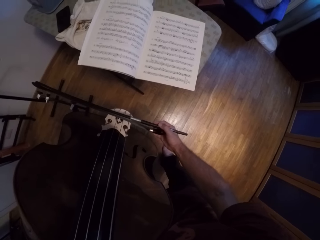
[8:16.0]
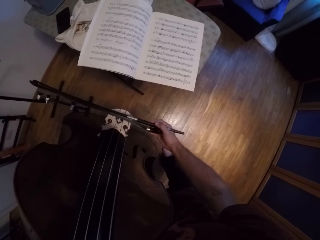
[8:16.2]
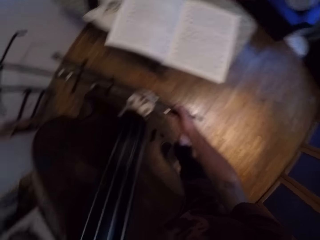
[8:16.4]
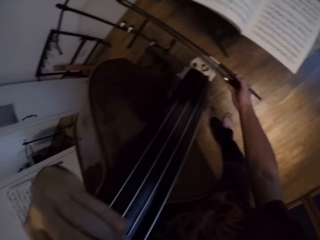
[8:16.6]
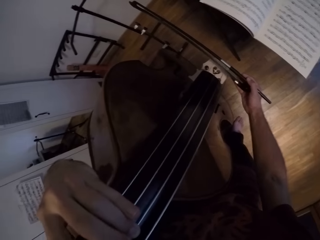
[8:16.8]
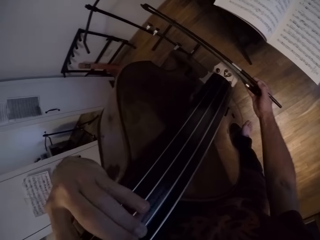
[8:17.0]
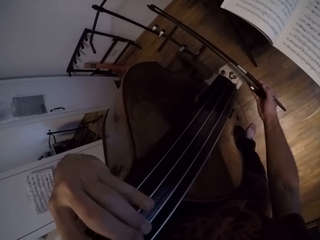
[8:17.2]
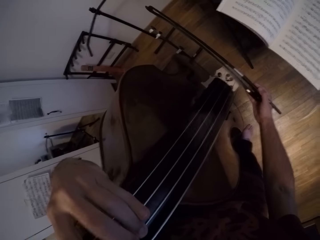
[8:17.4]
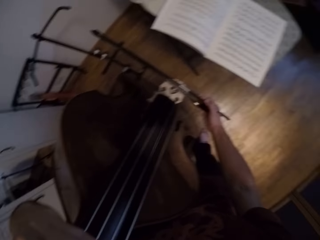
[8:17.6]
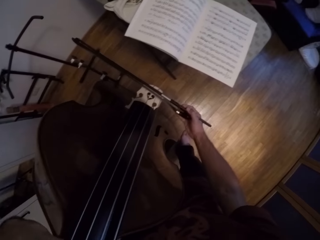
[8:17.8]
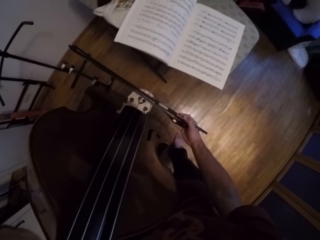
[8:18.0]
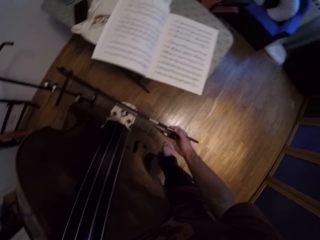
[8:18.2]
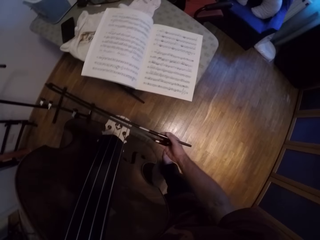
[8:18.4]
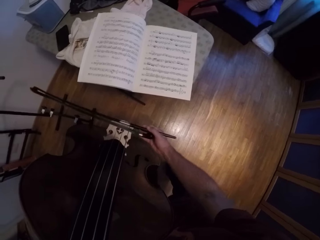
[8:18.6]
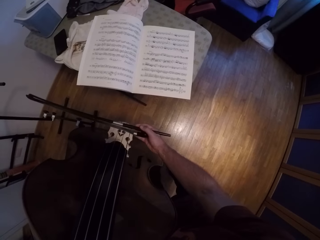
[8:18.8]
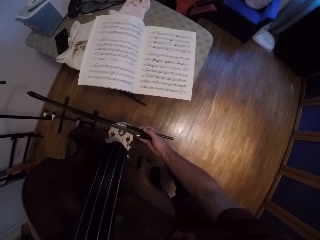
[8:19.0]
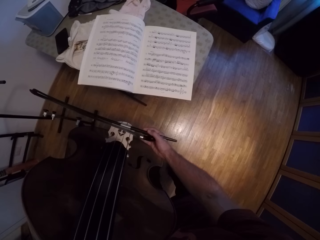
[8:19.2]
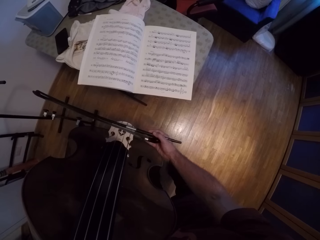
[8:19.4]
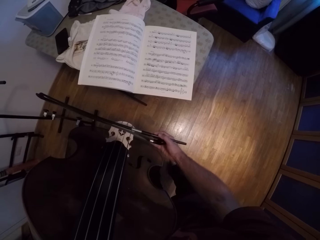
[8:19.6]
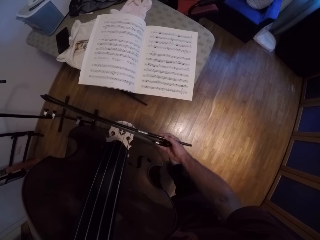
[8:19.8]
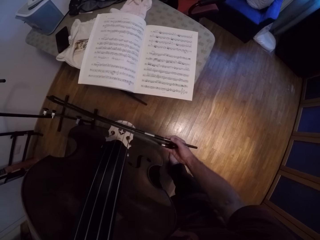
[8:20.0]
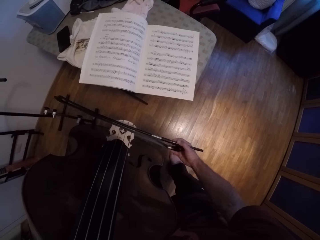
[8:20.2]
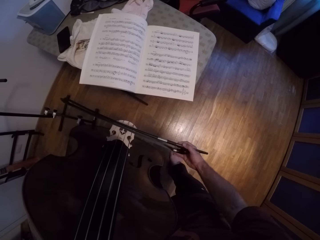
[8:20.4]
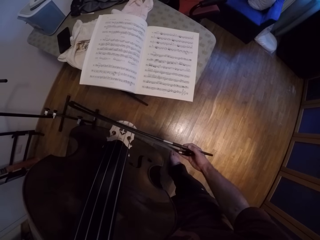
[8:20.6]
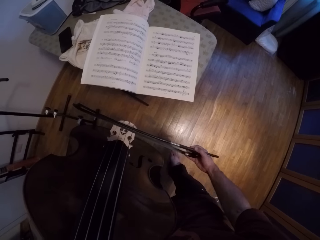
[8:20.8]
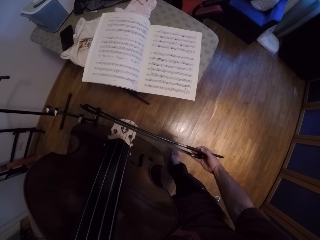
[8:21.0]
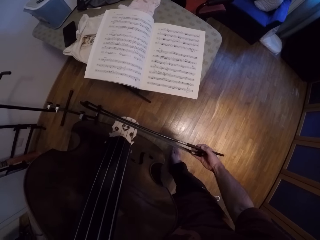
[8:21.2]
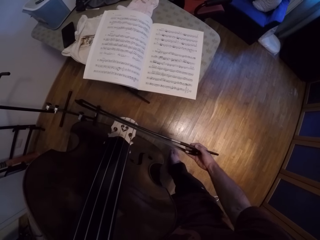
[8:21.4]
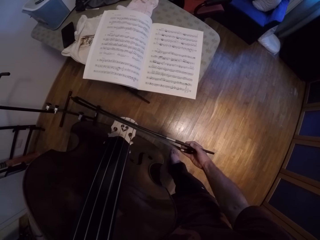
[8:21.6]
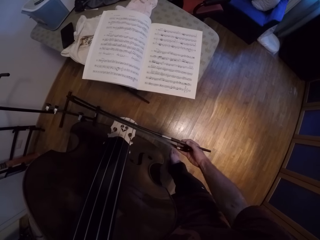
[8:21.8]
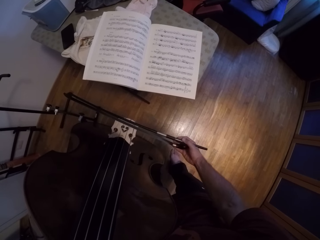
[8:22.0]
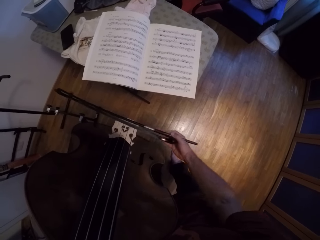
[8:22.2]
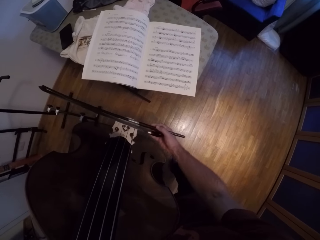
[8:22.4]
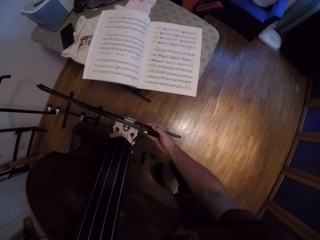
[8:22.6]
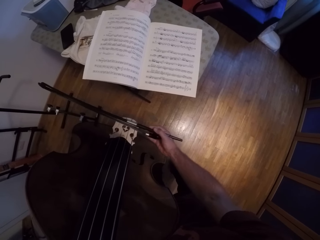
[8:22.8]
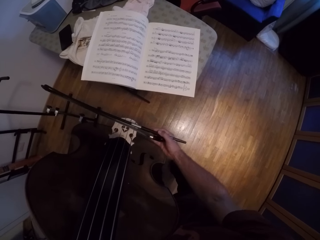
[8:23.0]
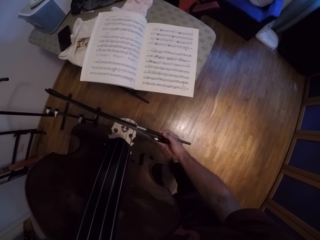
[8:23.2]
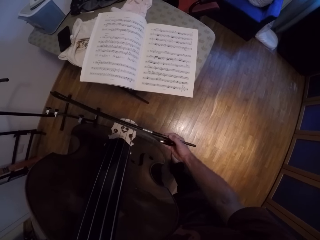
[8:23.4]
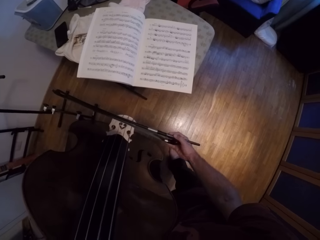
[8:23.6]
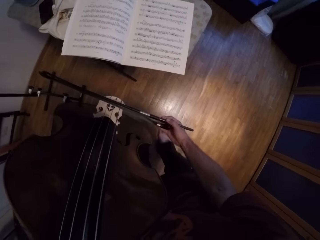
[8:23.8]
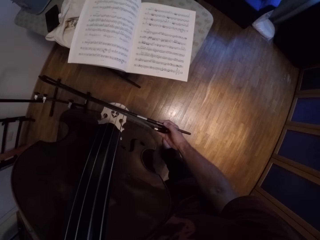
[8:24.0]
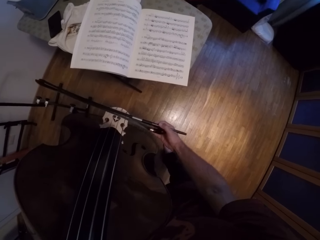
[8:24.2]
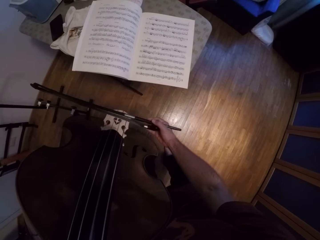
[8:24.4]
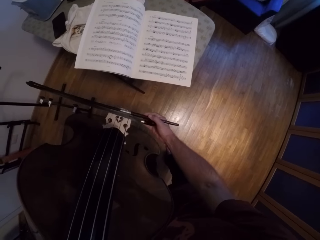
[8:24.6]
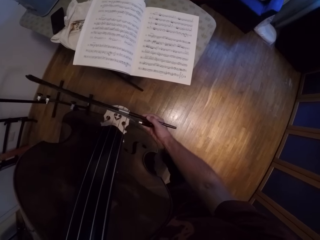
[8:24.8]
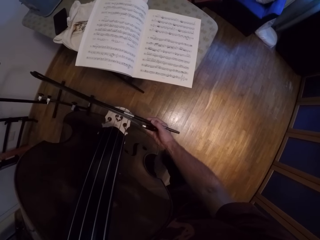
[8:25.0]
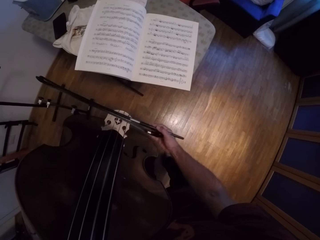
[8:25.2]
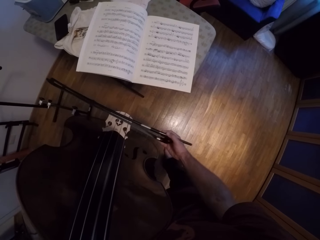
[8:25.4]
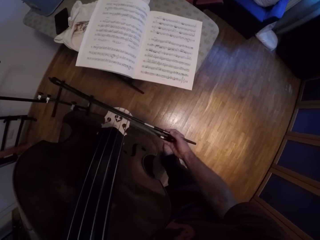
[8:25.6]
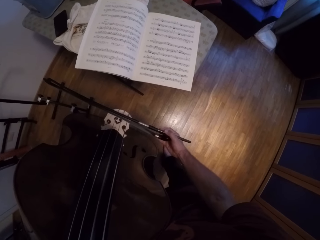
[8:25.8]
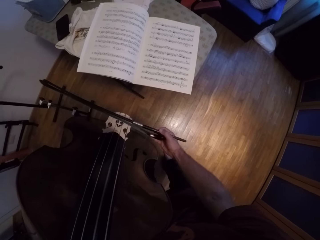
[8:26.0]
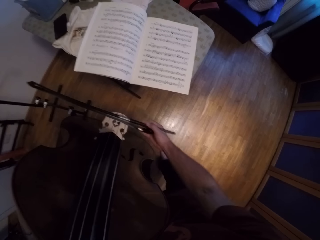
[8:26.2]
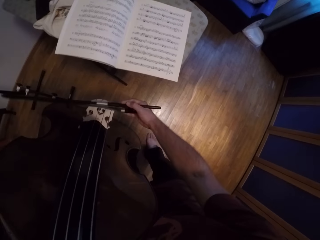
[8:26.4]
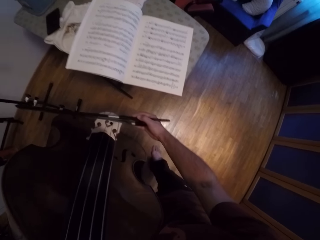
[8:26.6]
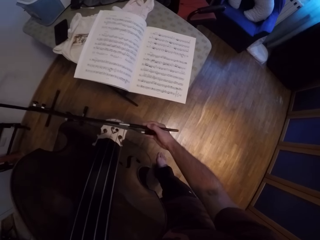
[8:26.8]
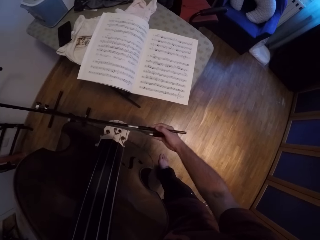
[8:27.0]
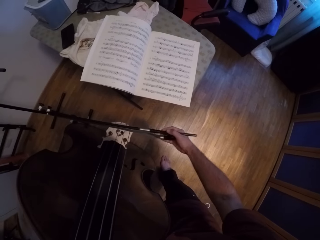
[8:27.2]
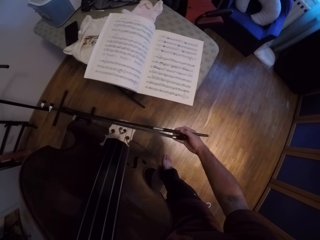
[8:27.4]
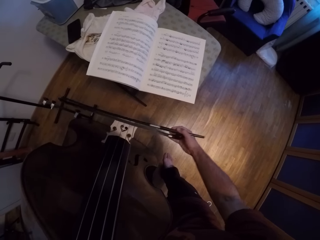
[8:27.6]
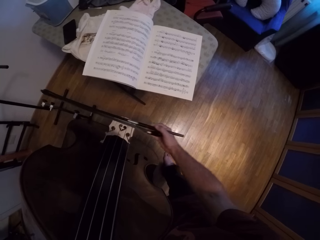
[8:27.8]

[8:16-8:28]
The camera wearer plays the violin.

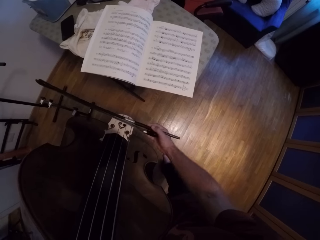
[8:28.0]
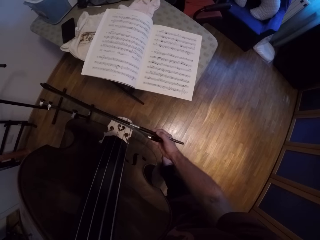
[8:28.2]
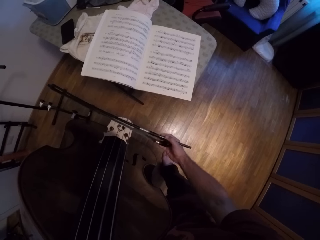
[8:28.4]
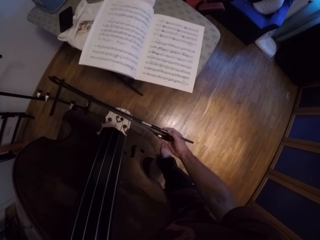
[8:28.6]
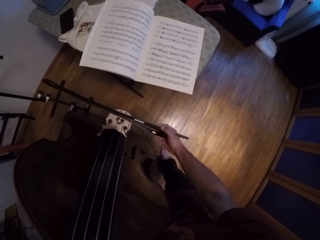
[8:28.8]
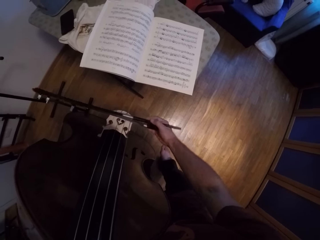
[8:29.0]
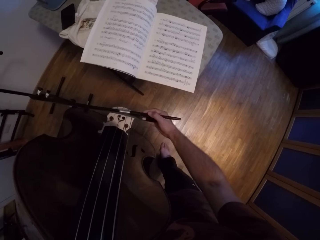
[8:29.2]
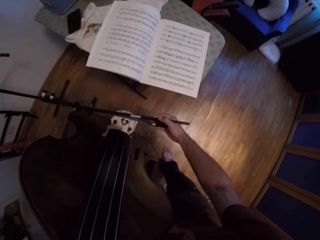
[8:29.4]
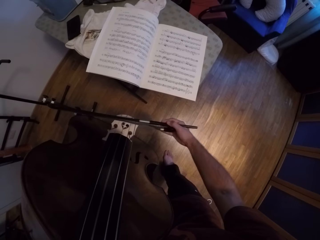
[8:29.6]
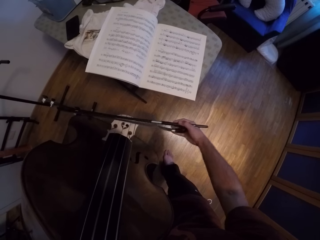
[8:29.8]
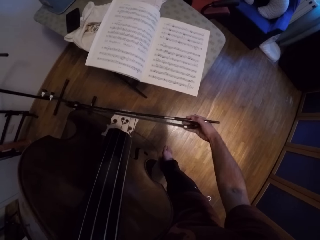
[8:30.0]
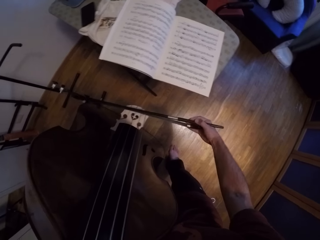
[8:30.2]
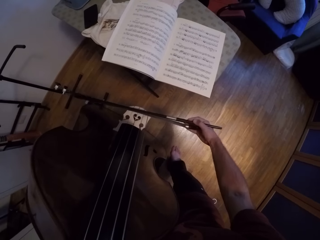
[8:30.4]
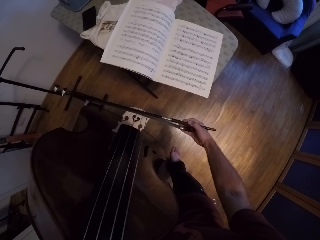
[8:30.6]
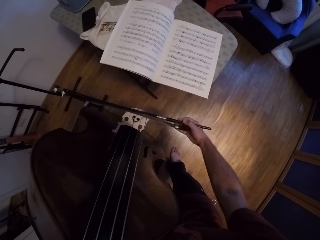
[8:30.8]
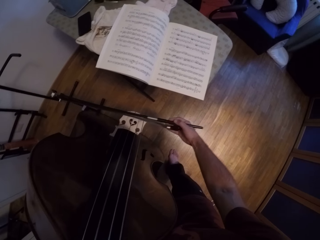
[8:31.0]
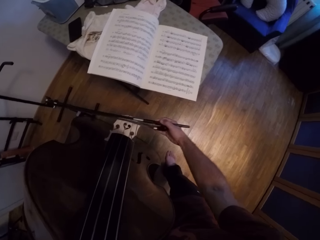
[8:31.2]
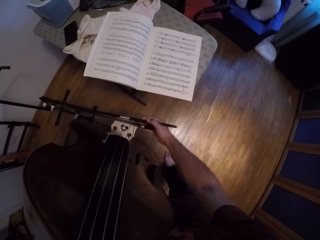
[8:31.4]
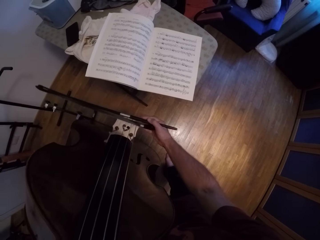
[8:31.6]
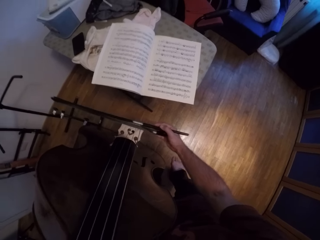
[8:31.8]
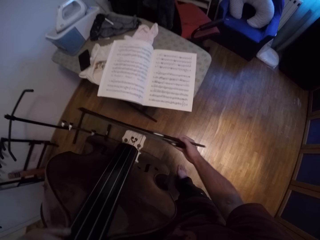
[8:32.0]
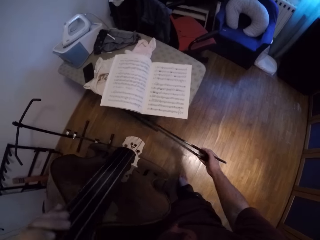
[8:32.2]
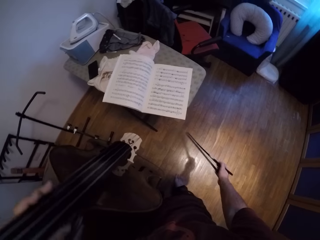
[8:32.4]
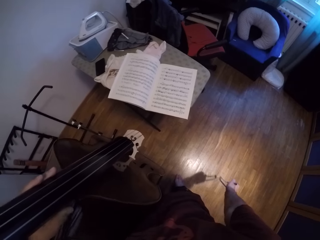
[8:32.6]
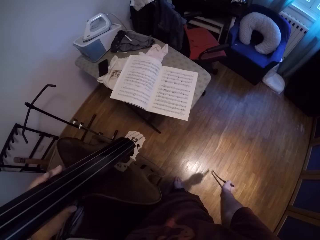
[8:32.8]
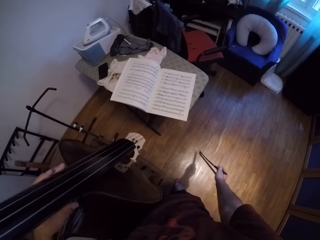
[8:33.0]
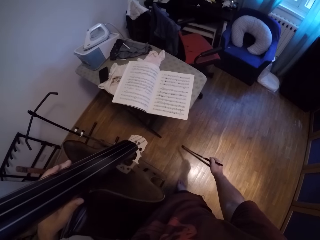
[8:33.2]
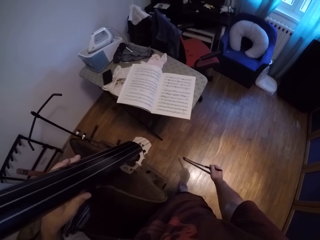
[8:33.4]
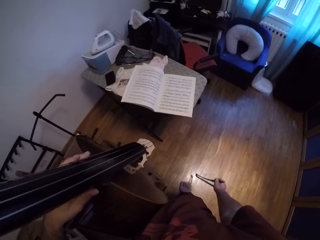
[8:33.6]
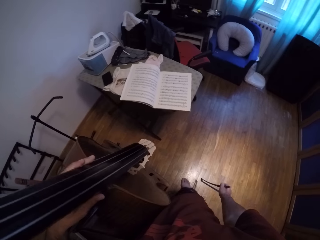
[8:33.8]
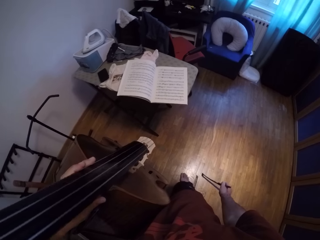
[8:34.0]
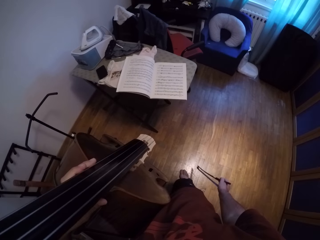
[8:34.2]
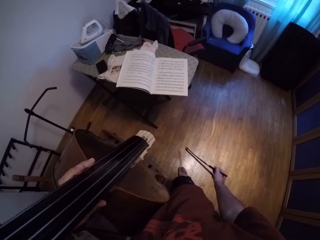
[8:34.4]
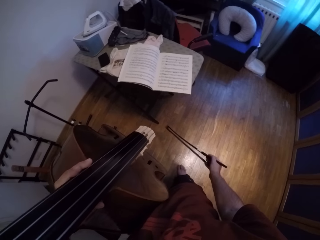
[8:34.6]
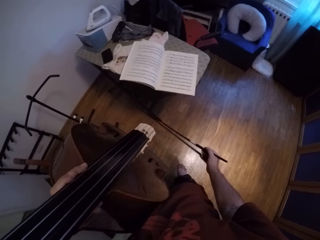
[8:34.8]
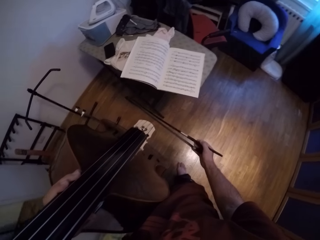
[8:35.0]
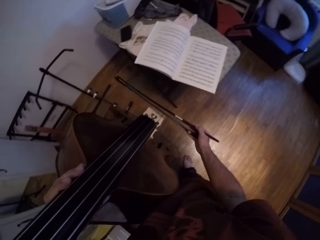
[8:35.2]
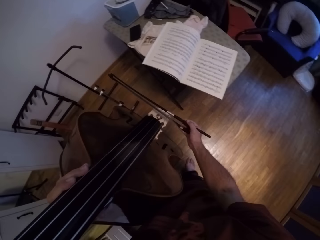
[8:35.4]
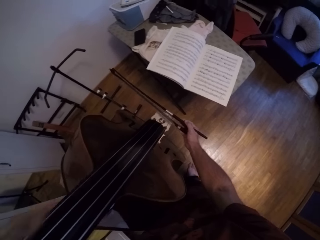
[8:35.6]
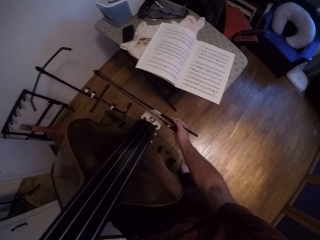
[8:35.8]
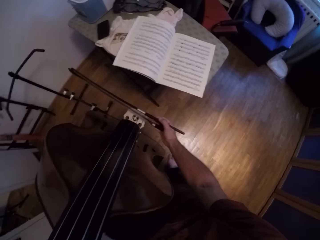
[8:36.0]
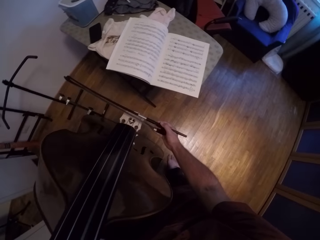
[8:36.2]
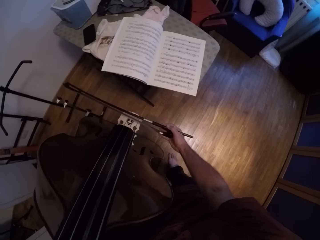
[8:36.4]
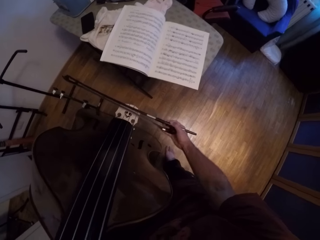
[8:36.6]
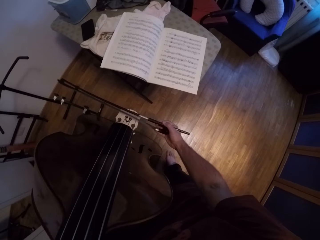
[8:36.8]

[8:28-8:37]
The camera wearer pauses. He holds the Jules Pajeot on his right hand. He plays the double bass.
